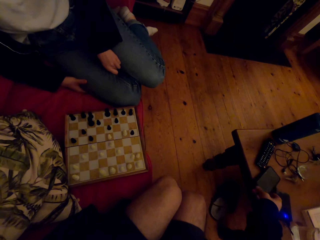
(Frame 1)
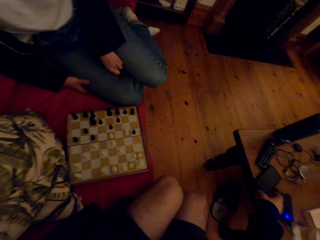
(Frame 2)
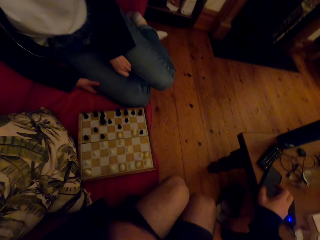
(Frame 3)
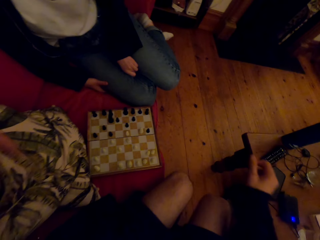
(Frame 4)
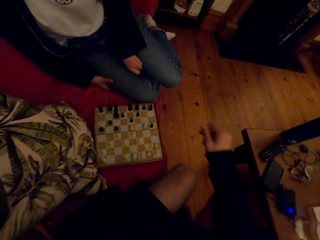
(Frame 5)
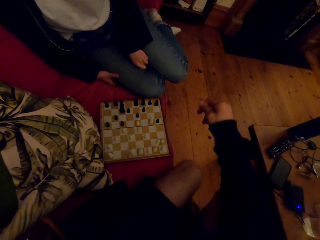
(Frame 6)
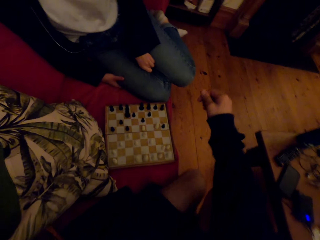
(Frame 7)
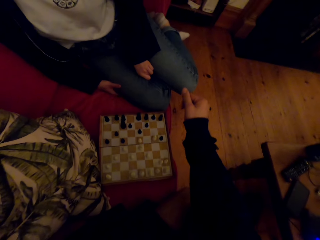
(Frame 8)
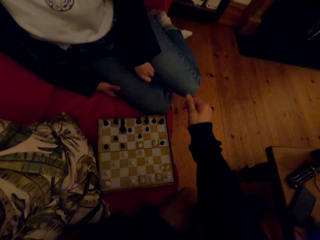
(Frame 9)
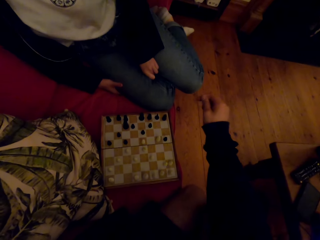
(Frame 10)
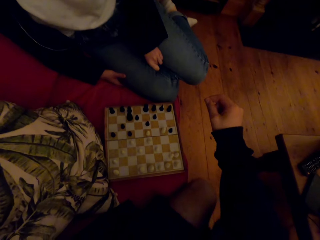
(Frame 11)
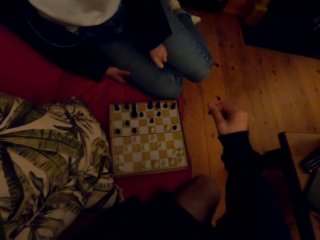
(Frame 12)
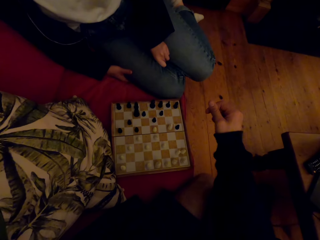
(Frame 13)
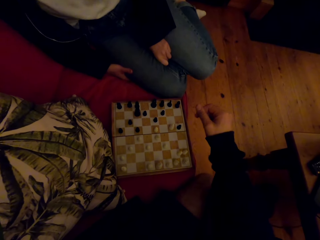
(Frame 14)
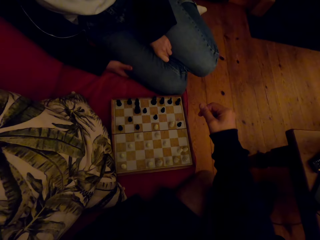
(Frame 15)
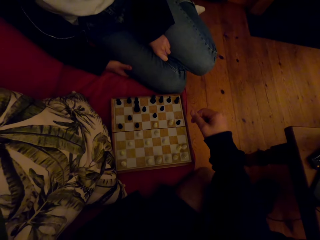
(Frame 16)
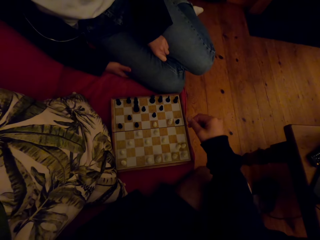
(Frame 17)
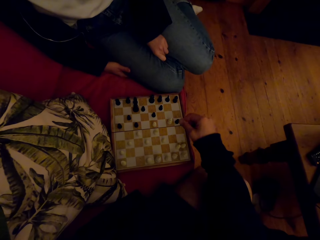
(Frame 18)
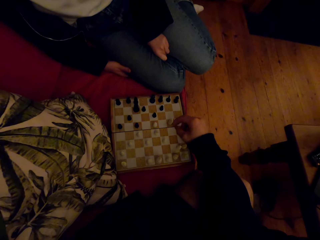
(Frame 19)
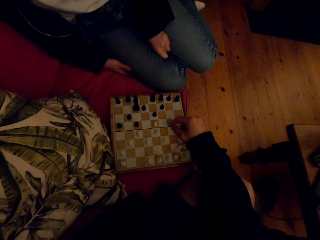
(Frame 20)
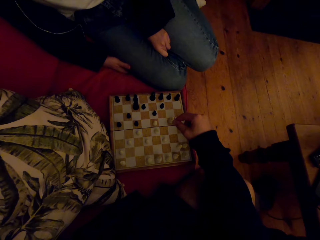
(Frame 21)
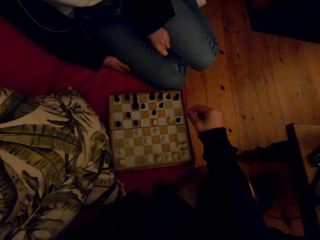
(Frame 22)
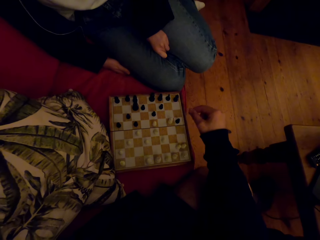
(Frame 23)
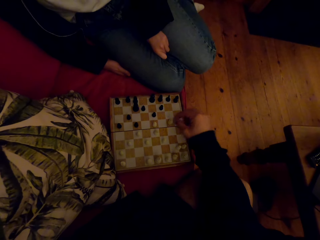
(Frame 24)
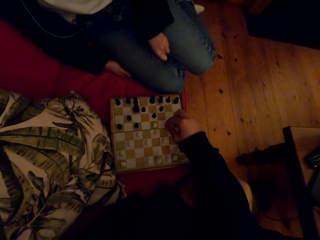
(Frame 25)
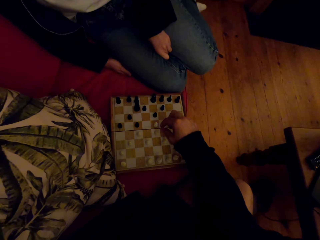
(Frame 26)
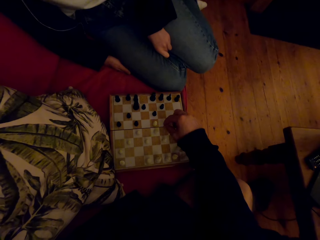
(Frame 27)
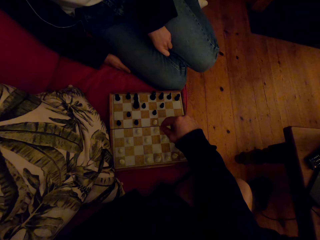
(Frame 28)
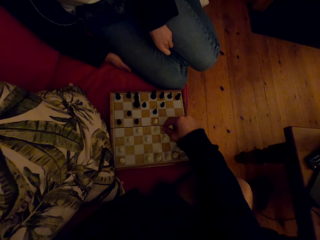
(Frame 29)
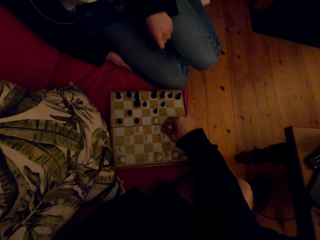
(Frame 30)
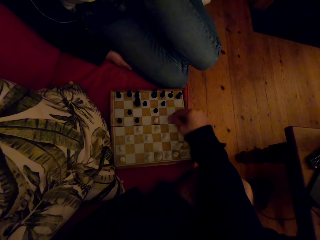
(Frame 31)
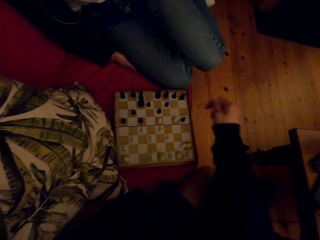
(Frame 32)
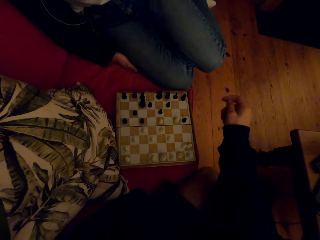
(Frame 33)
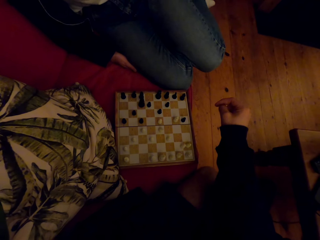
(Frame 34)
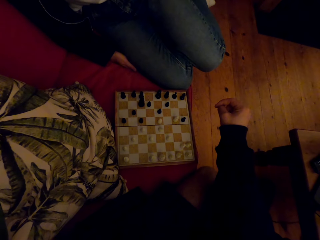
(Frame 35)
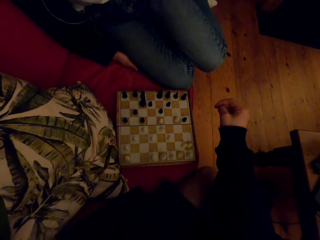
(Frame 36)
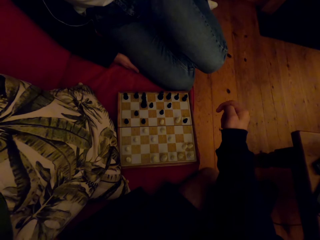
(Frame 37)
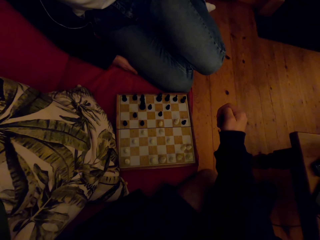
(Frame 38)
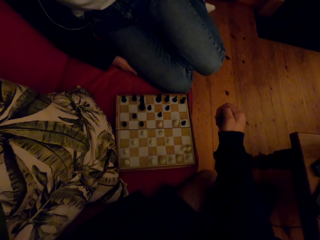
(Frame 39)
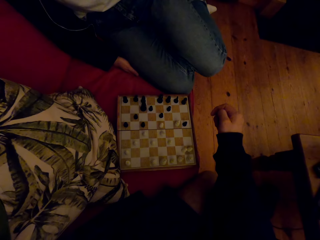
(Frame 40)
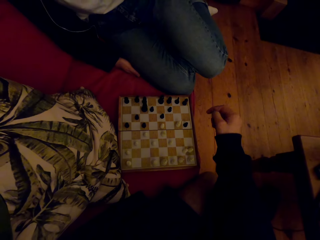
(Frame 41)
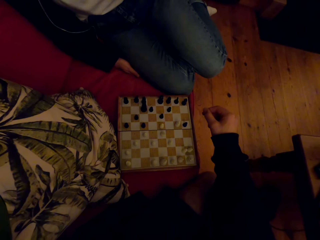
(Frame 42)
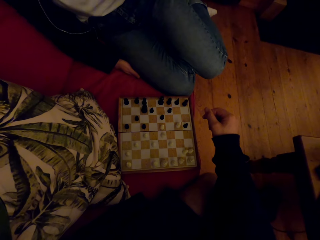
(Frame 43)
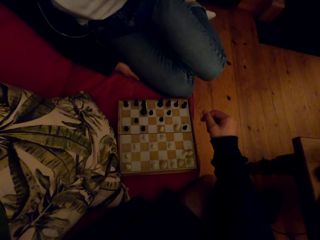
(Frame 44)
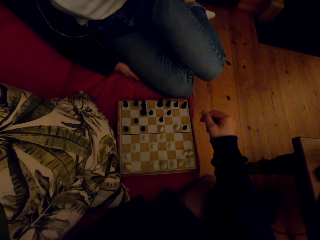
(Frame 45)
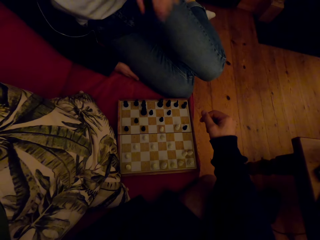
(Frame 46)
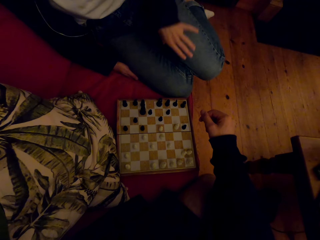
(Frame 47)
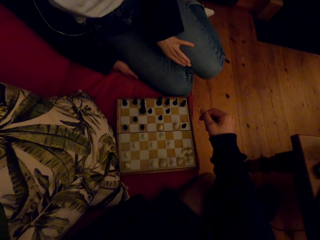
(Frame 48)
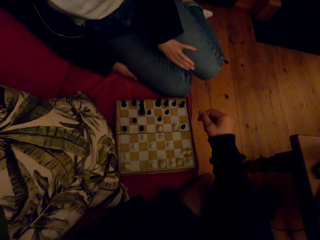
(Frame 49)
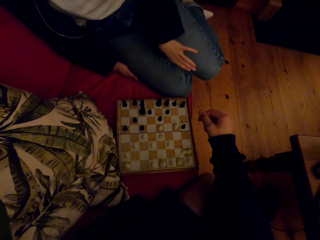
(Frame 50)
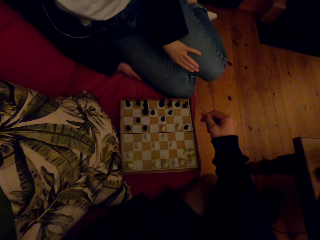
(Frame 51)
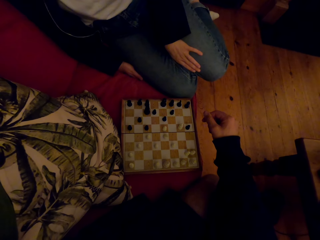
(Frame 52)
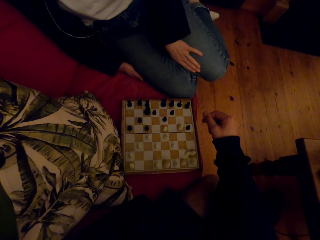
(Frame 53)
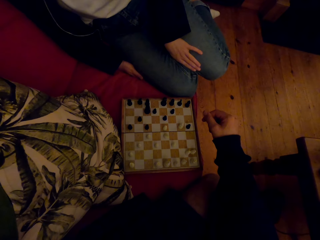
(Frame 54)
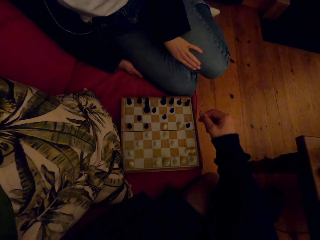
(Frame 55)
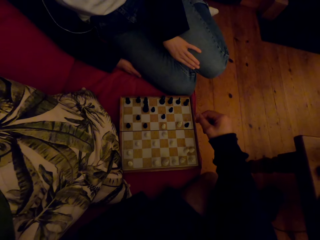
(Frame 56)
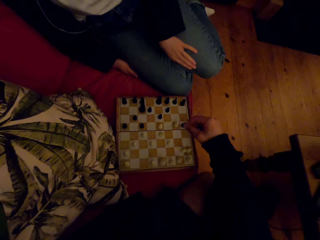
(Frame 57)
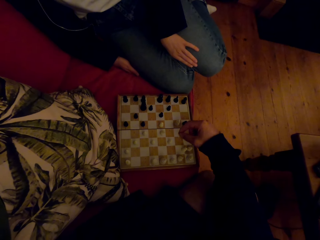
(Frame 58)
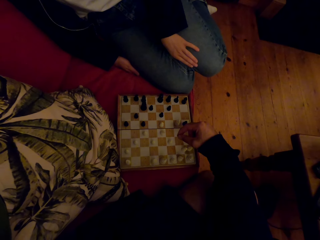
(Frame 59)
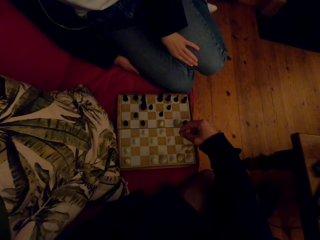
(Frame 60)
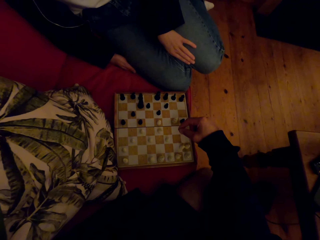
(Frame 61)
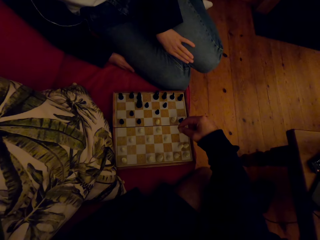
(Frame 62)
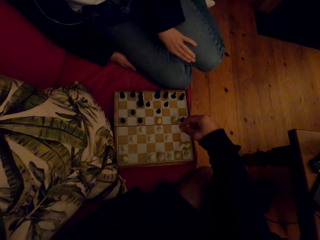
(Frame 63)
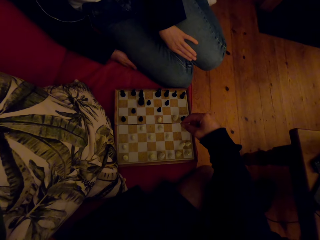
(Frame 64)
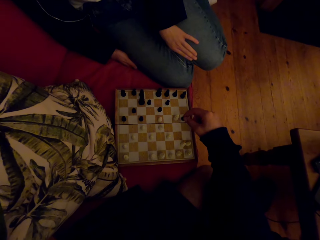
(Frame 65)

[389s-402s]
The camera wearer puts the phone on the table. They touch the chess game. A person raises the hand. The camera wearer plays the chess game with the person. They laugh. The person lowers the hand.

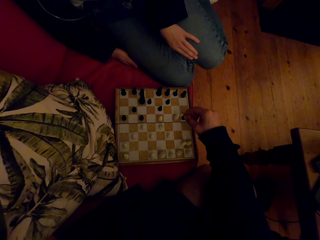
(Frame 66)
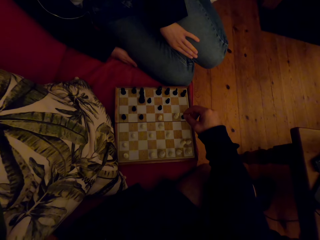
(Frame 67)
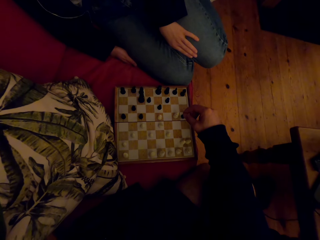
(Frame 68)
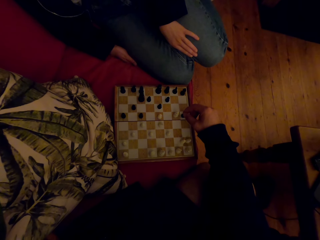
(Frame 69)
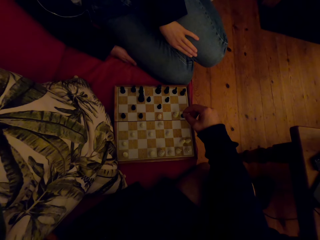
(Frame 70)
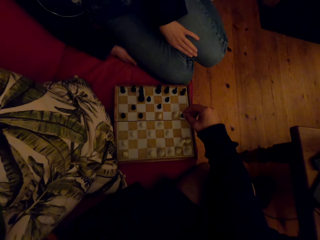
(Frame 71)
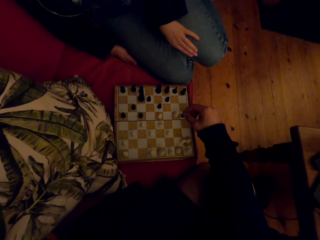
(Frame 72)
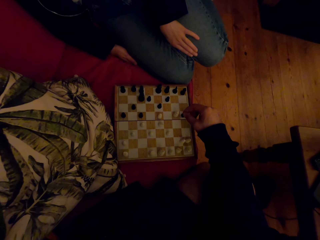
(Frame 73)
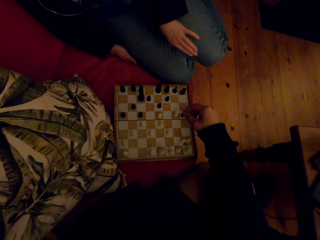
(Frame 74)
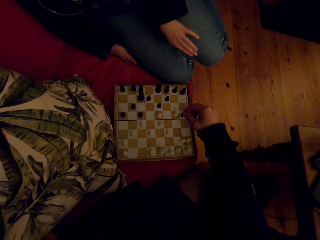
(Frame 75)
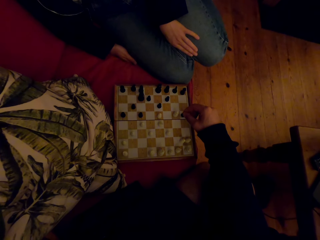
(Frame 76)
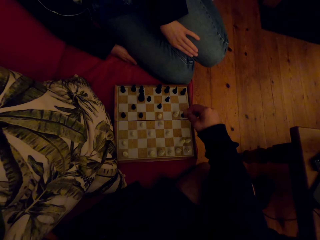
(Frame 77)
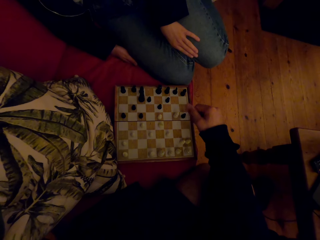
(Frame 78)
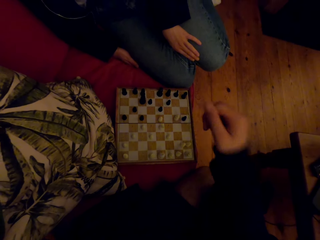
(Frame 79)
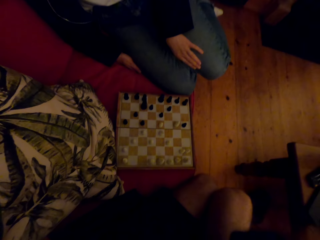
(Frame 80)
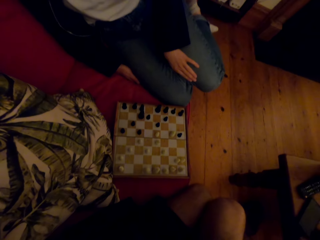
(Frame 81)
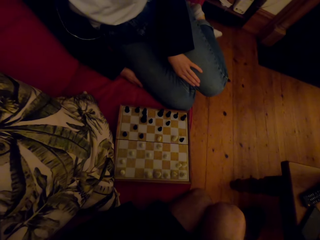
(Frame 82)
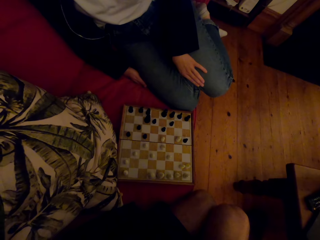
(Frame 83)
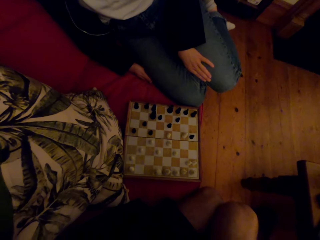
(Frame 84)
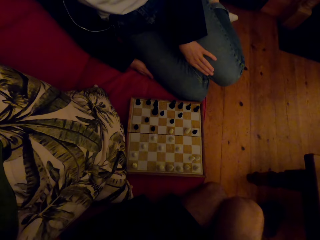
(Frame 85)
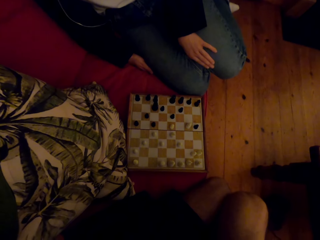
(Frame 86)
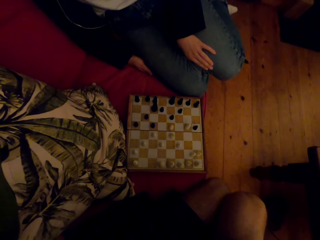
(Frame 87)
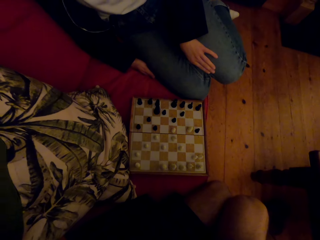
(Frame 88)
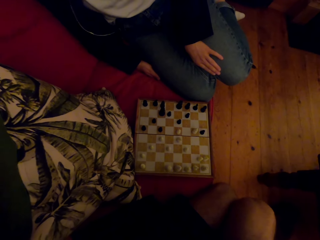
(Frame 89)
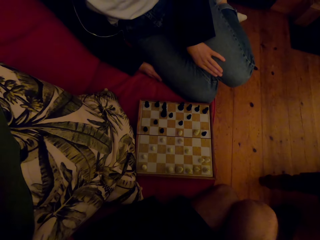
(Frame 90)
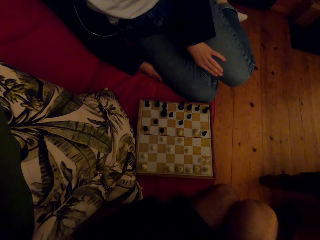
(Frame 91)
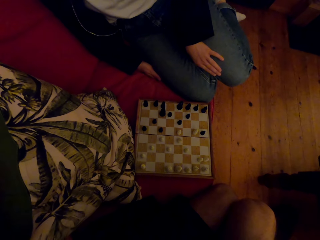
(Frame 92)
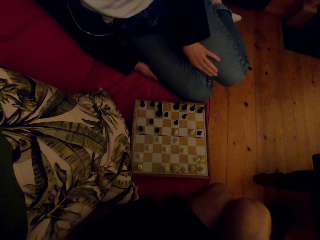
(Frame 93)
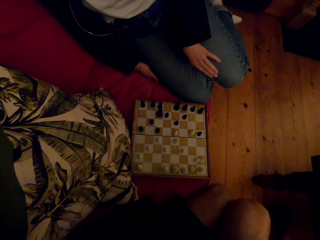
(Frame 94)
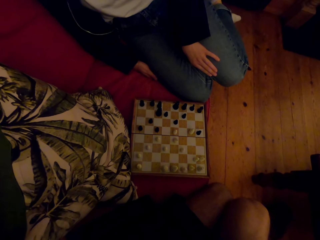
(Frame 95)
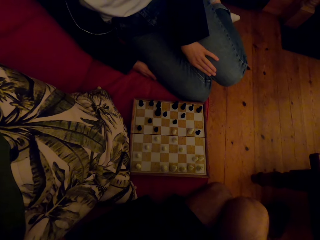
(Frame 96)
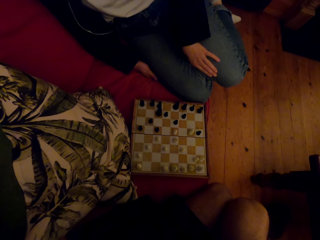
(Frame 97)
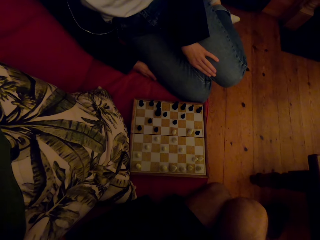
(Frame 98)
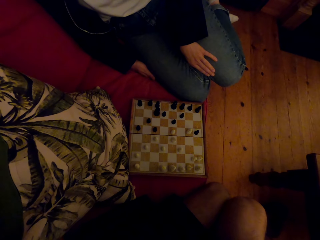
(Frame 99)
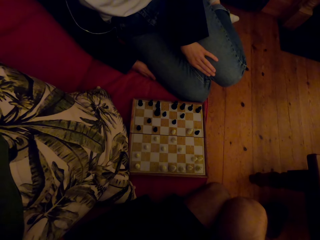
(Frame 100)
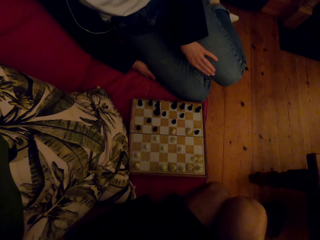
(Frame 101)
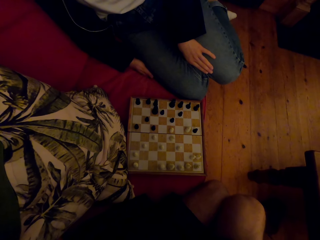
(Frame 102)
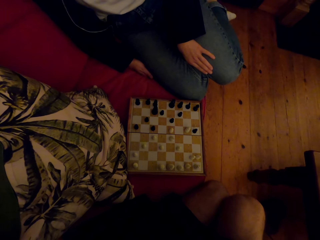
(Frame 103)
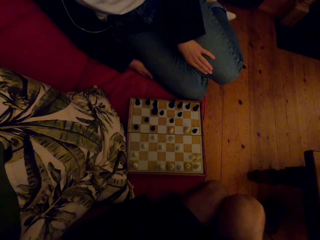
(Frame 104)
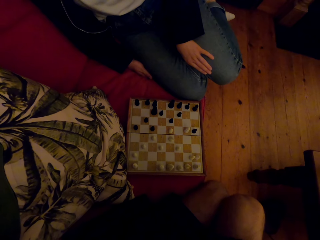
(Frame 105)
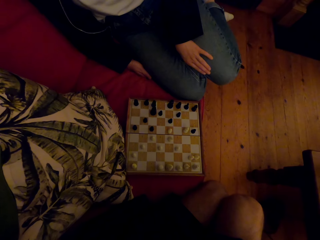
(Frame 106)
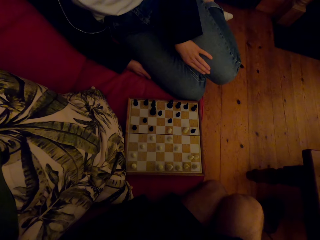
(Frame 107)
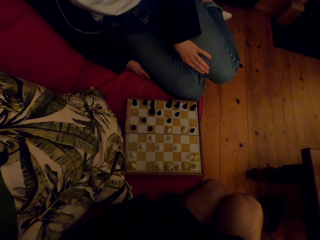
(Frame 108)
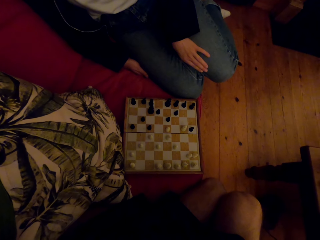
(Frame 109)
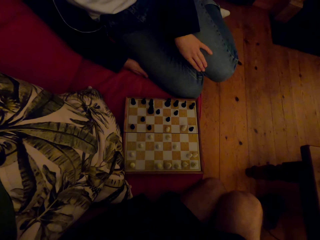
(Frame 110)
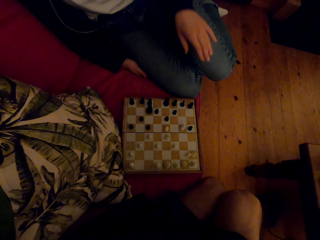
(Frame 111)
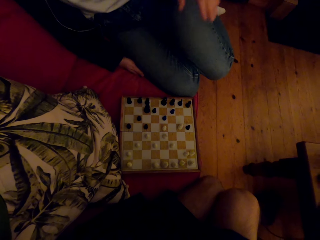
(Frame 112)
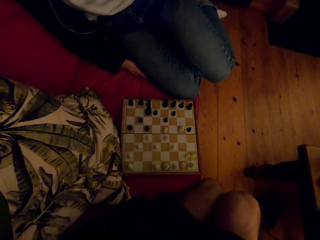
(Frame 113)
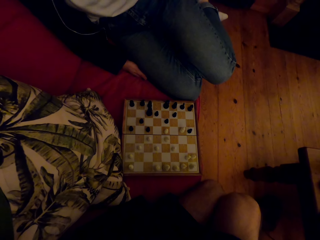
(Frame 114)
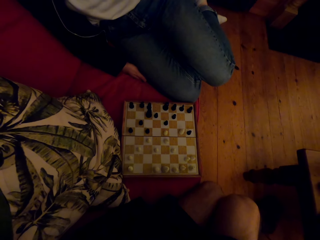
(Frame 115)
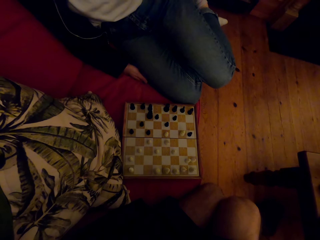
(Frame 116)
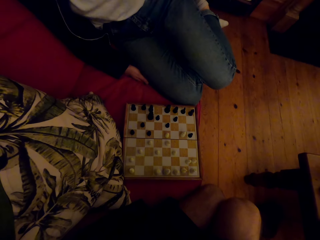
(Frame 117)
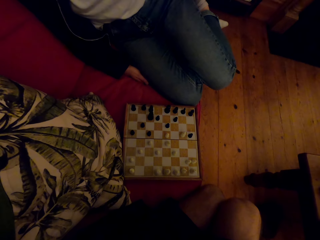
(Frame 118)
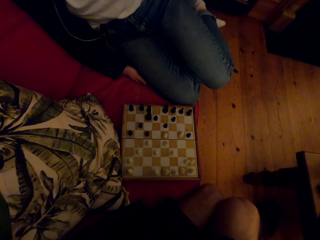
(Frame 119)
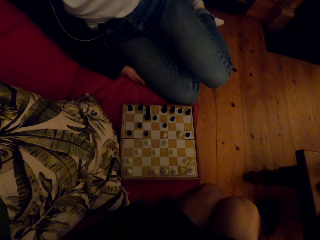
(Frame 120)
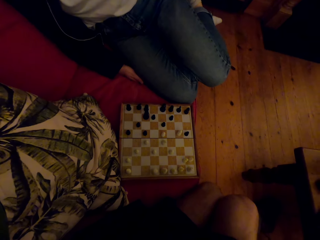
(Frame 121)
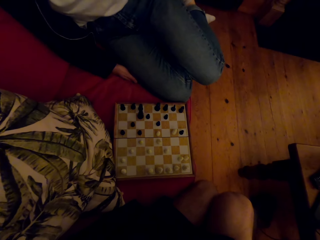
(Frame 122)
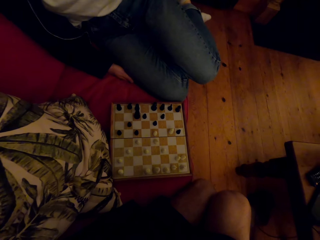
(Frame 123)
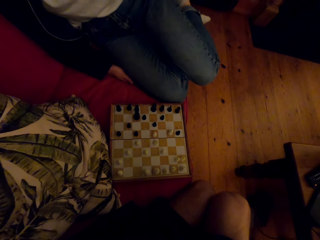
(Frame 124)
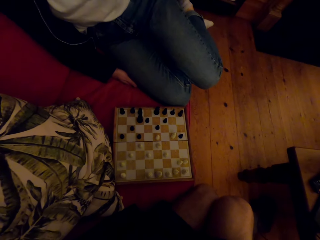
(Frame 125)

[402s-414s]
The camera wearer raises the hand. A person raises the hand. The person talks with the camera wearer.
